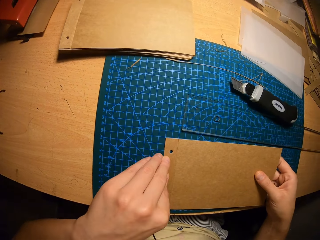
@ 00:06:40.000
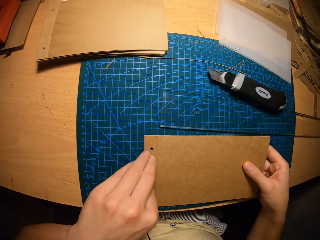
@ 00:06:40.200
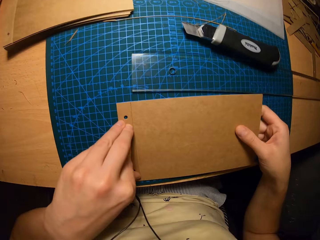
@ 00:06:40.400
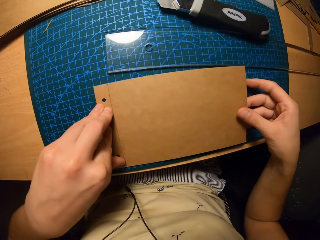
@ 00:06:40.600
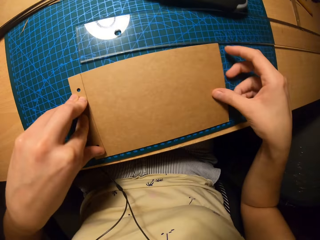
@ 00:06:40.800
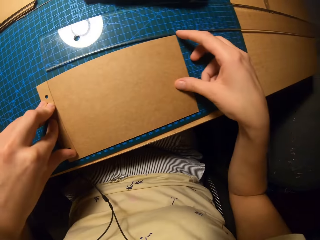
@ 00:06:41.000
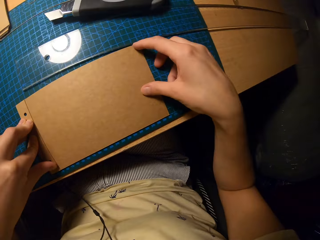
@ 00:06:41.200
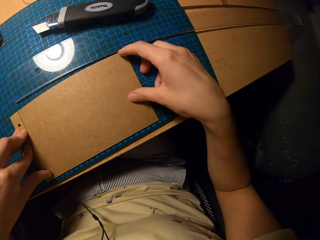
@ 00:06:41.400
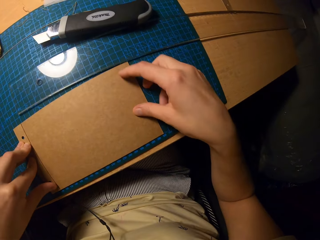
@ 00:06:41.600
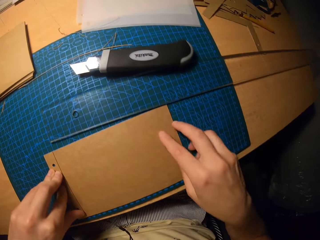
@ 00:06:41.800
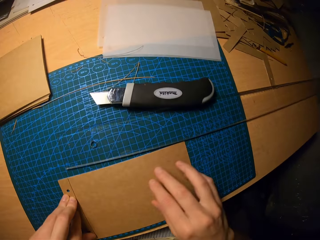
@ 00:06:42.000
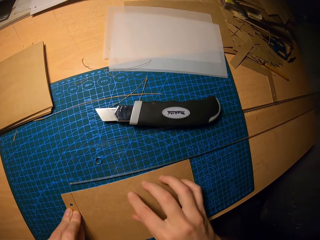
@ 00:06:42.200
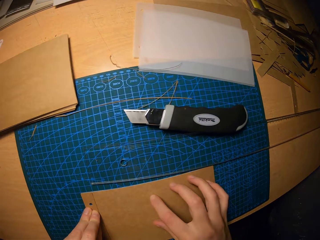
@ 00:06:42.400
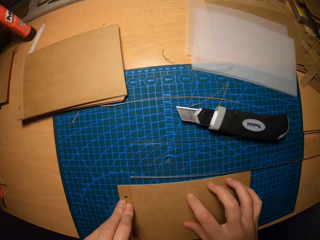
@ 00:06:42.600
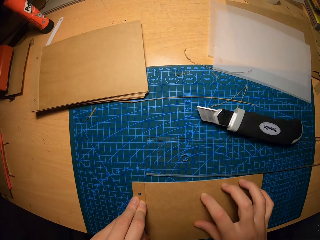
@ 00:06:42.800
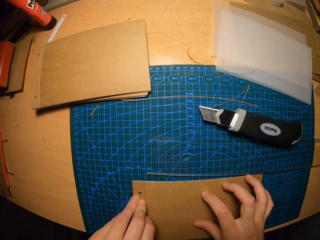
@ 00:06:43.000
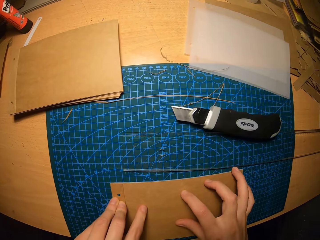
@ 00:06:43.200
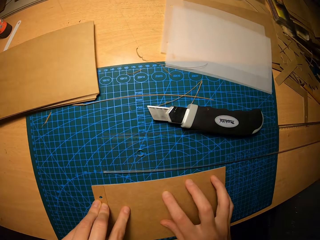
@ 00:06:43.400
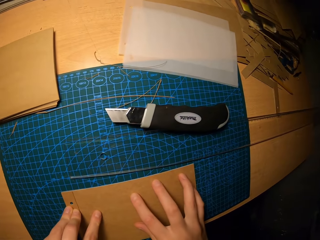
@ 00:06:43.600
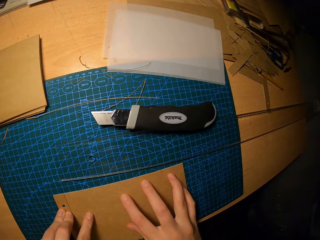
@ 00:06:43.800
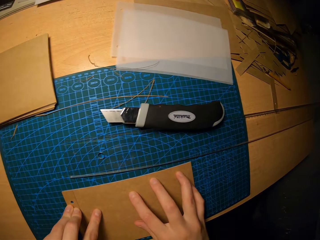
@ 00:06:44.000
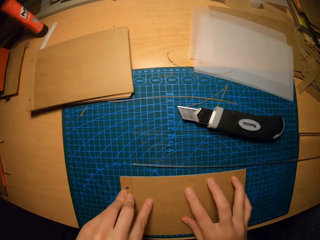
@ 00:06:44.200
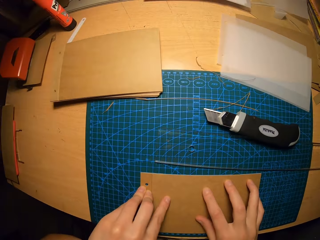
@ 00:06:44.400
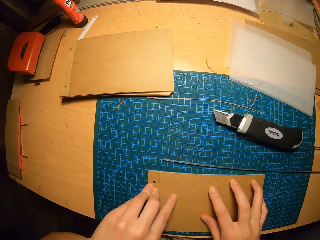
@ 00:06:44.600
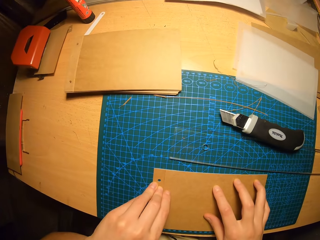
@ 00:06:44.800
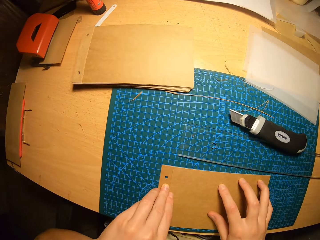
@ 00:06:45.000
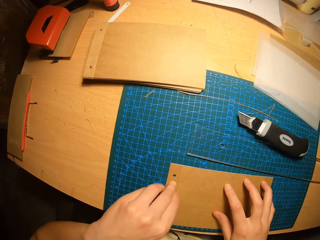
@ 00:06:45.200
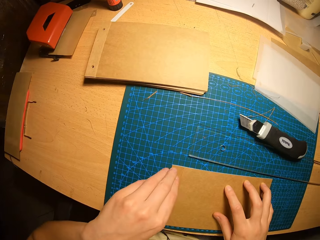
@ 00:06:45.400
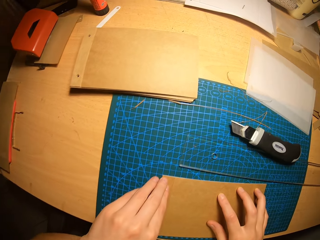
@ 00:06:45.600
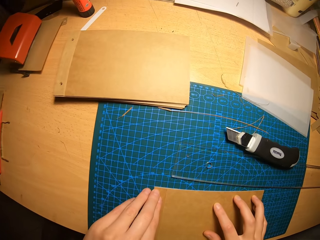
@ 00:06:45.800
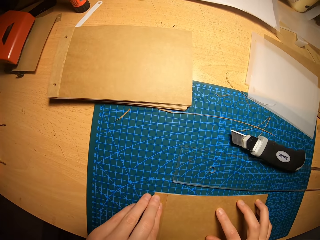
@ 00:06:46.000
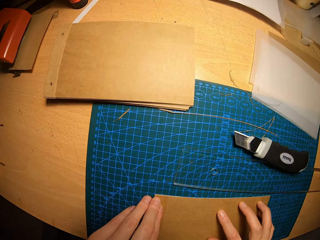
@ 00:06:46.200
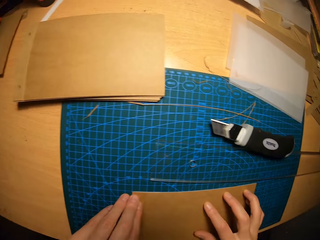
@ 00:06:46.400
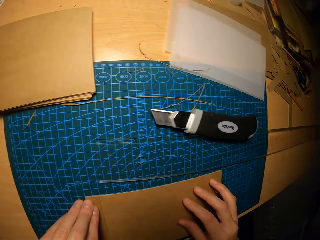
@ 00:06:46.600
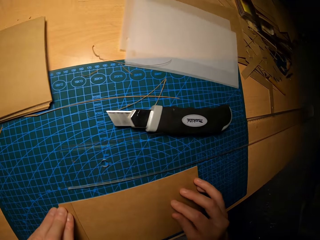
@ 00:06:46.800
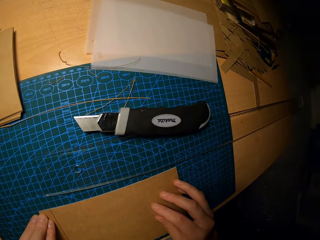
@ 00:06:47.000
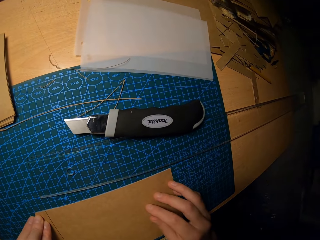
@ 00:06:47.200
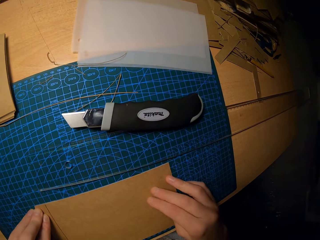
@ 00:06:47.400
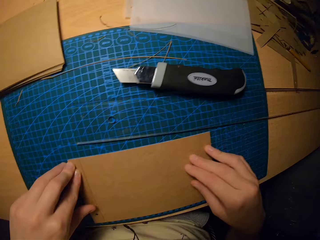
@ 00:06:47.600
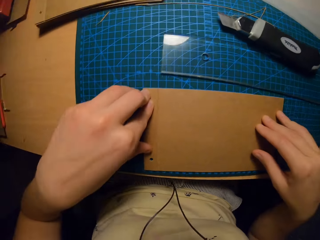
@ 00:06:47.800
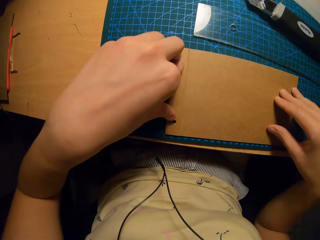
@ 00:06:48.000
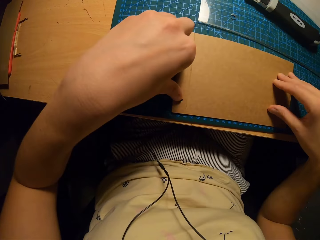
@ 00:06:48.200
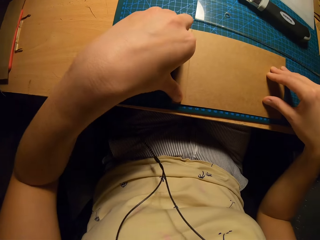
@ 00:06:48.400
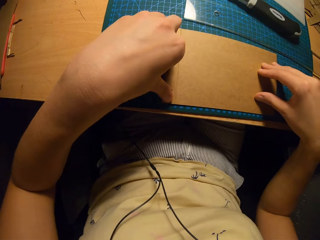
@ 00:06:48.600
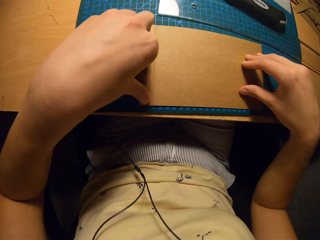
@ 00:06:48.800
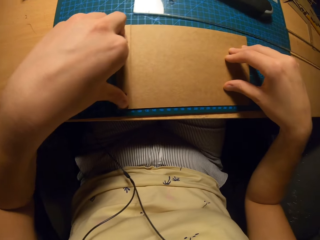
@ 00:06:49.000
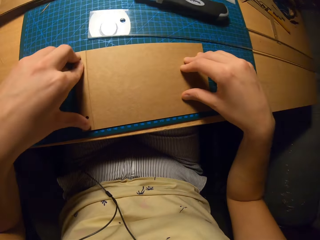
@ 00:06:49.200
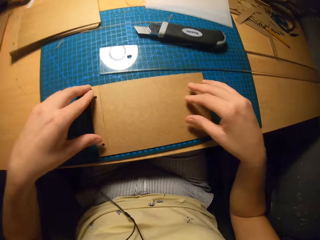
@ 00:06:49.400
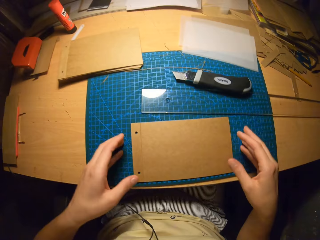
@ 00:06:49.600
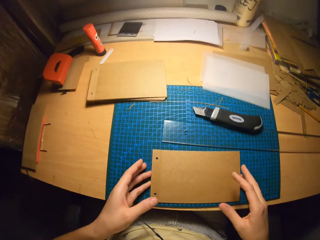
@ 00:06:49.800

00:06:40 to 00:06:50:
The camera wearer aligns the paper. They look around the workshop.

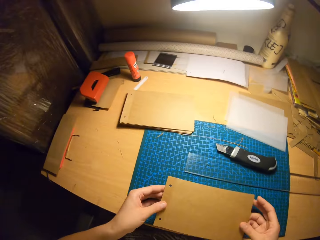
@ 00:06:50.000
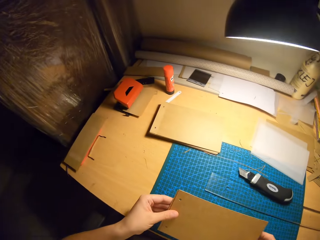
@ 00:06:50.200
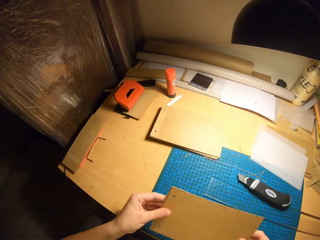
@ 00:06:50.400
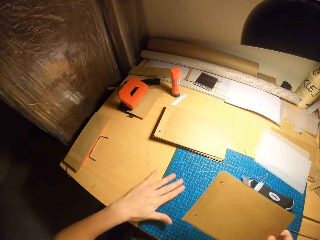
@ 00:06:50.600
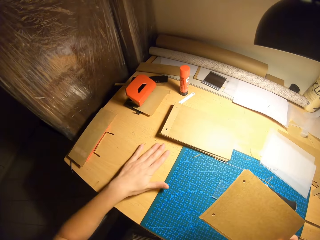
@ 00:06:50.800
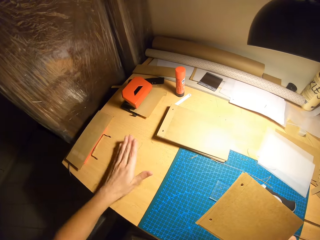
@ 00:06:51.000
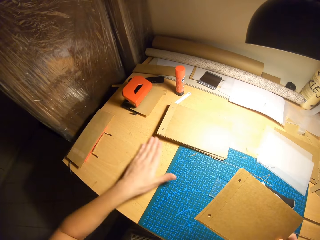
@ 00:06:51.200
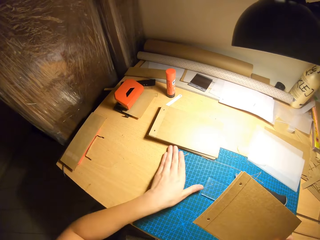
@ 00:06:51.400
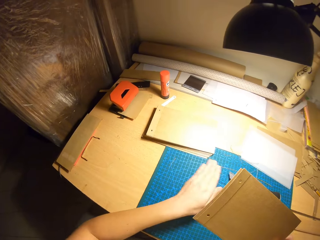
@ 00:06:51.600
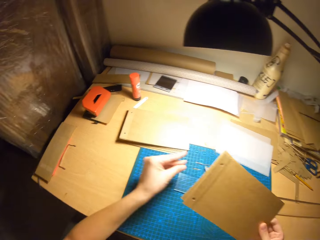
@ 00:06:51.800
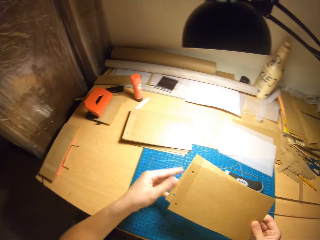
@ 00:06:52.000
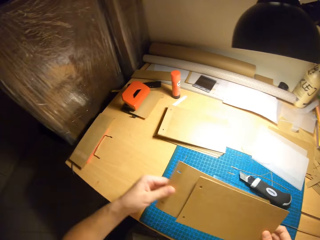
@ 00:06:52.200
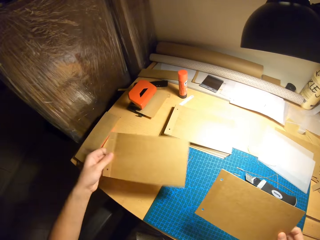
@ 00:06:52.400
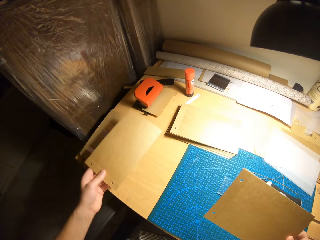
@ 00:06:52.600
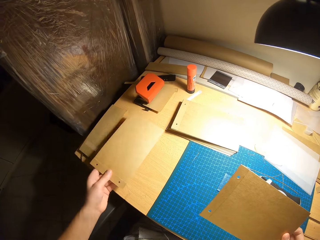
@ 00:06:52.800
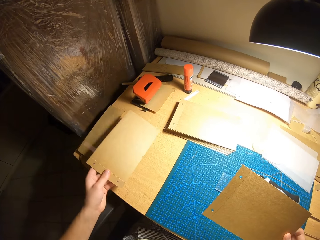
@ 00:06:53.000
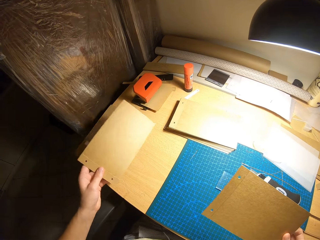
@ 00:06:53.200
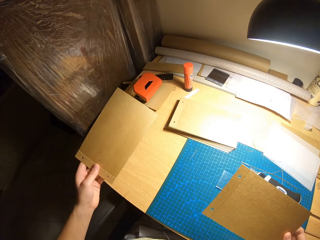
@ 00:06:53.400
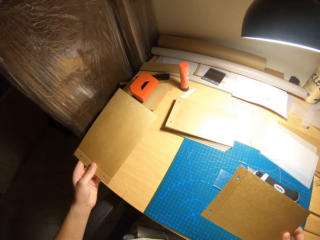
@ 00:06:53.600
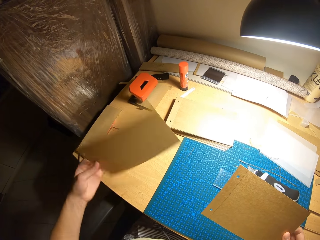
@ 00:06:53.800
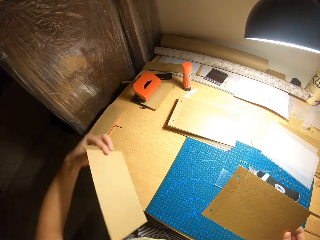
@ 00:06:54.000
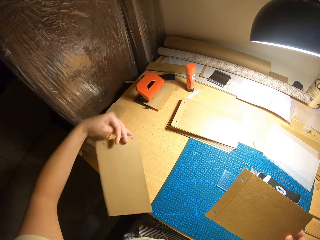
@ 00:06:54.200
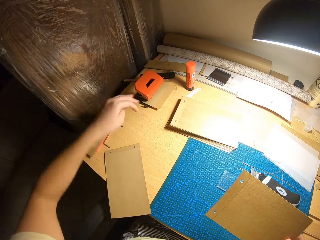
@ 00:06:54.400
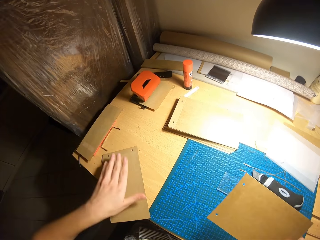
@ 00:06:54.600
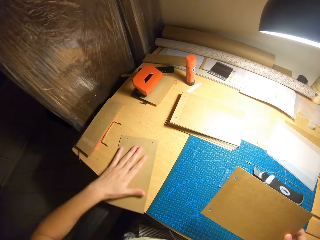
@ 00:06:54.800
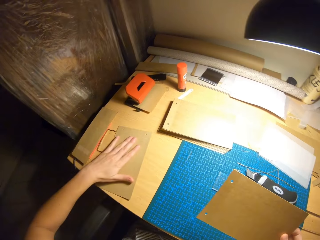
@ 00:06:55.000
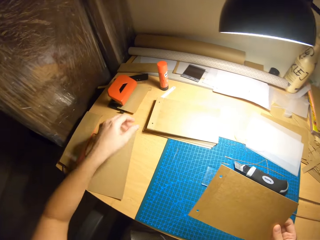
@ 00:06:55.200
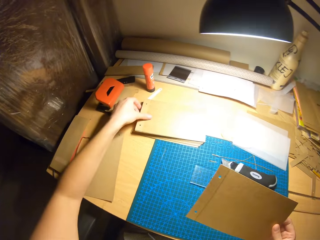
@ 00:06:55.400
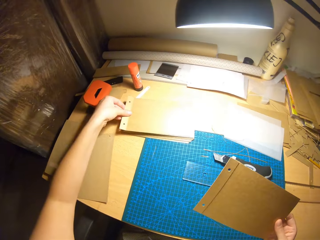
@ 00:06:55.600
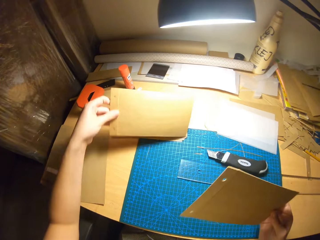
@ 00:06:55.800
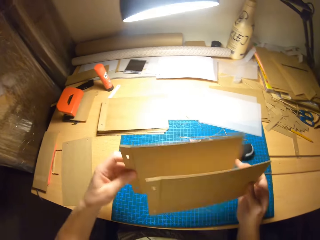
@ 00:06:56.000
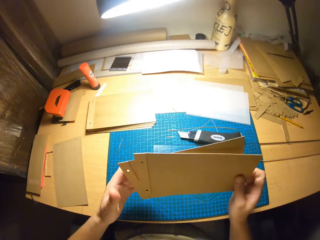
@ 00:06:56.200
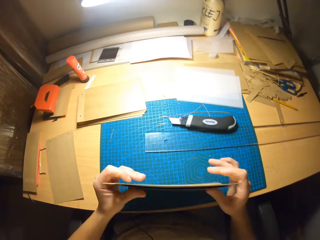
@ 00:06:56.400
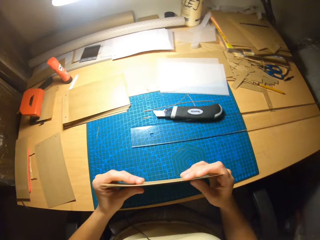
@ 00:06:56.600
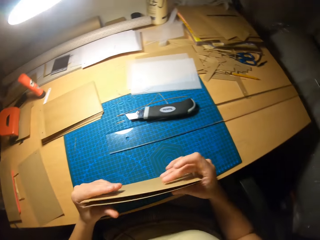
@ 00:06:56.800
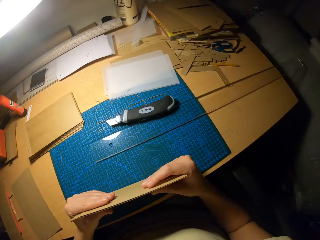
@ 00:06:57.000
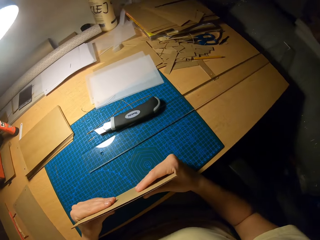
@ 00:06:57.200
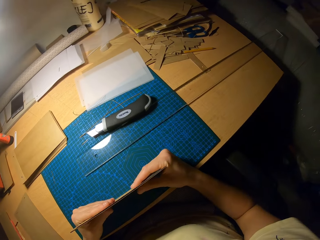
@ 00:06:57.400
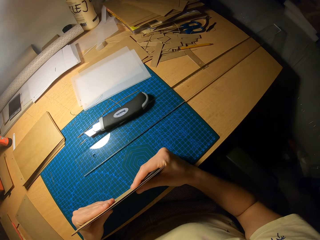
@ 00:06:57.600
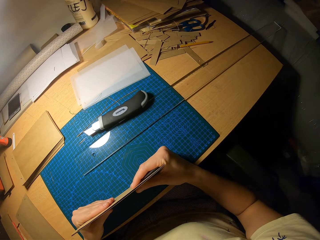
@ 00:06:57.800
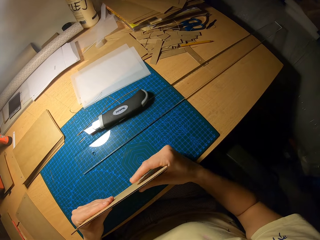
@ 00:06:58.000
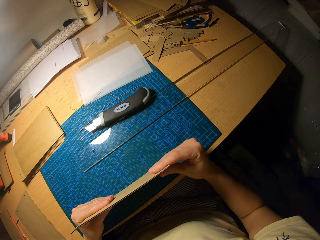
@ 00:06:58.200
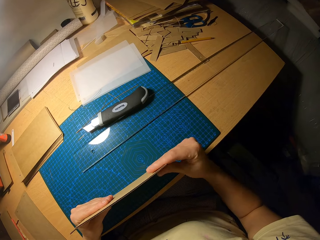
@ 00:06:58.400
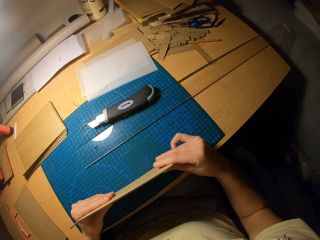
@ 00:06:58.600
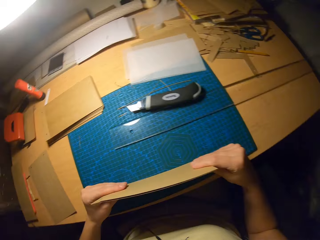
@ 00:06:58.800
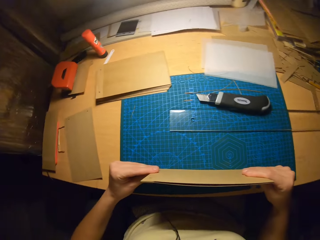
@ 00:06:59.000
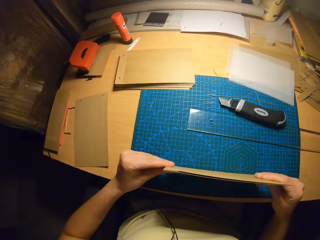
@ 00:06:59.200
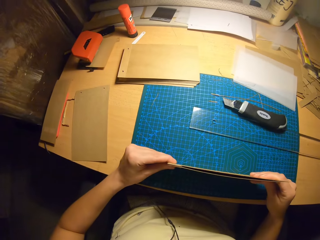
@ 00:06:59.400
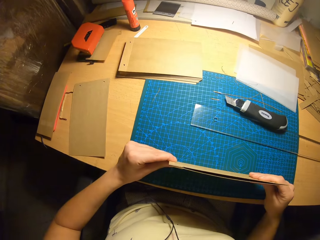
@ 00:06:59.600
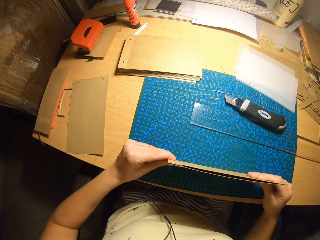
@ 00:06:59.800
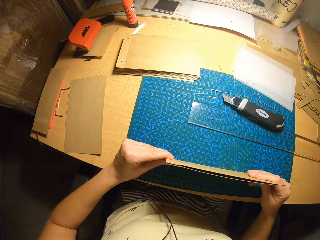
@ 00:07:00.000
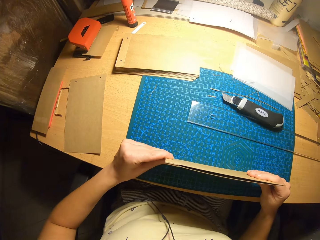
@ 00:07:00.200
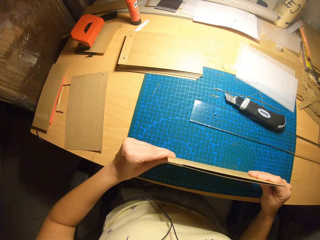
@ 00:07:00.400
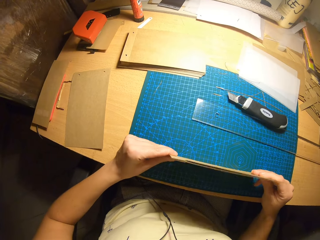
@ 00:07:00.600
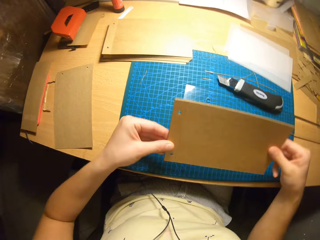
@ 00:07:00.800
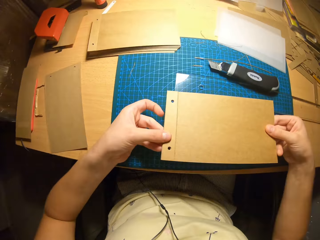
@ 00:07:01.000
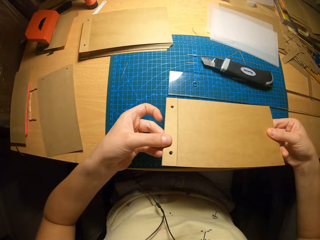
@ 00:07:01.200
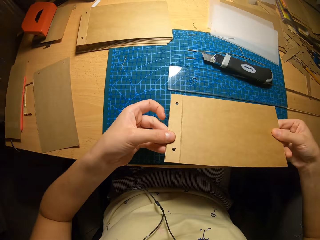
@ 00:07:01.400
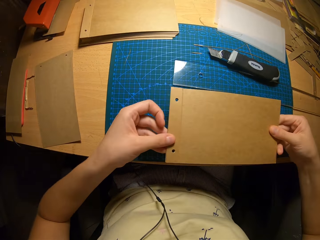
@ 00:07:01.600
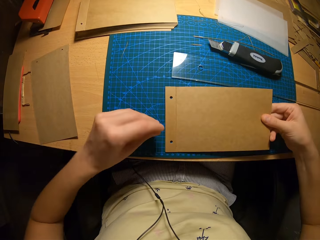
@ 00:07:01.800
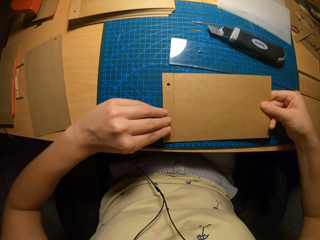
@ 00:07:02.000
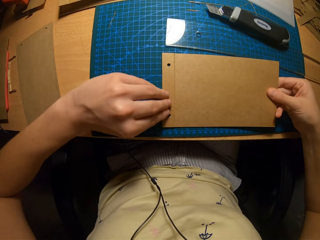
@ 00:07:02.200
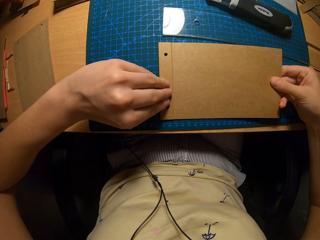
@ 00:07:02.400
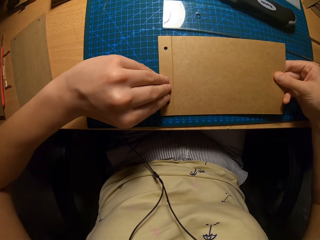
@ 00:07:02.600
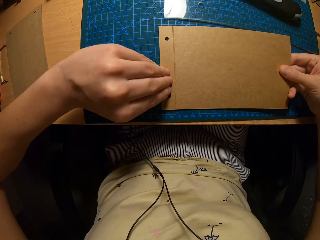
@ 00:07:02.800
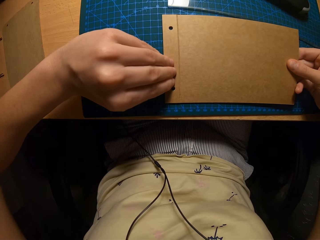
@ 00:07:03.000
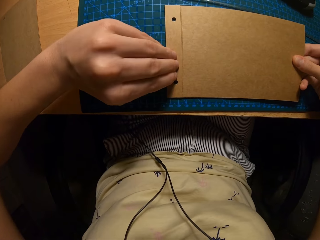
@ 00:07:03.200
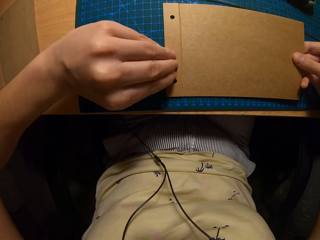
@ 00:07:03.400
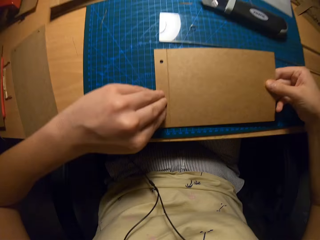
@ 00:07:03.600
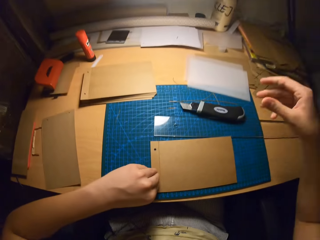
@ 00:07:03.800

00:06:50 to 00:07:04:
The camera wearer picks up the paper from the table. They remove excess brown paper from the table. They place the paper on the table. They pick a paper from the table. They carry another brown paper. They hold the paper with both hands. They place the paper on the table. They press the papers together. They place the paper on the table. They align the brown paper.
